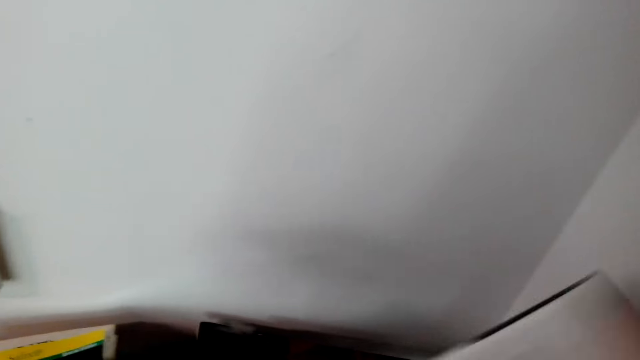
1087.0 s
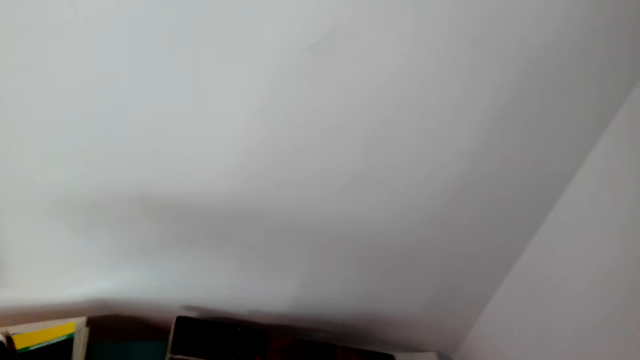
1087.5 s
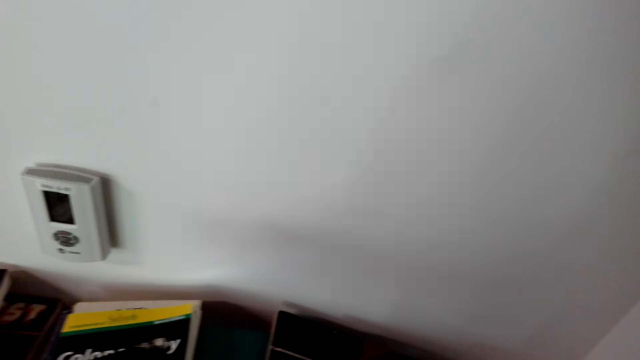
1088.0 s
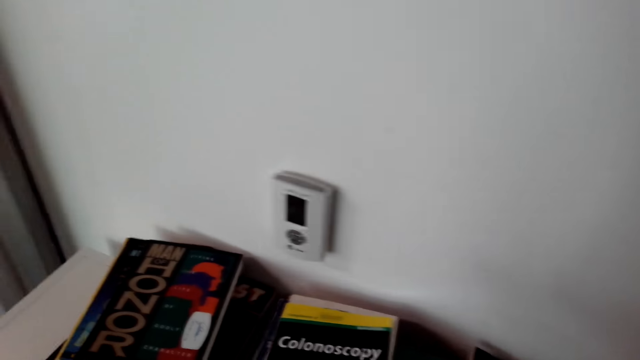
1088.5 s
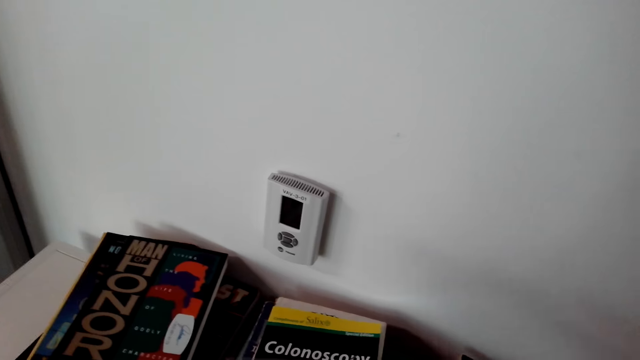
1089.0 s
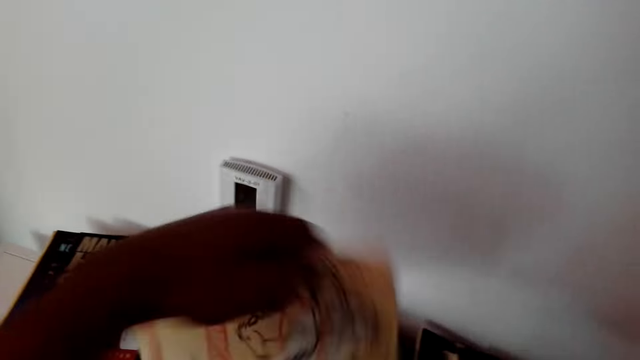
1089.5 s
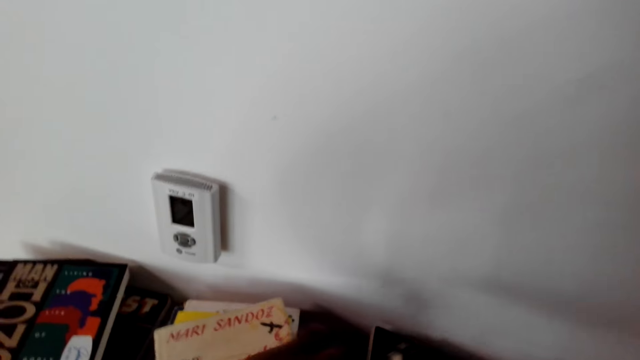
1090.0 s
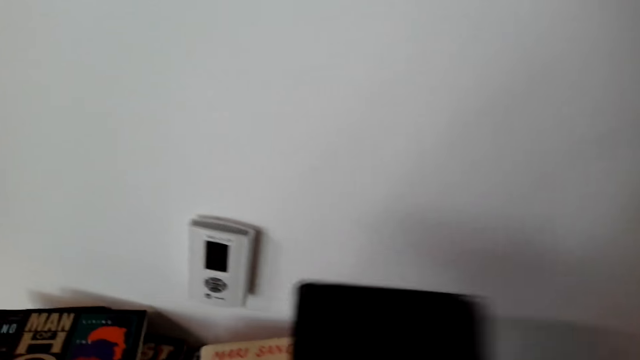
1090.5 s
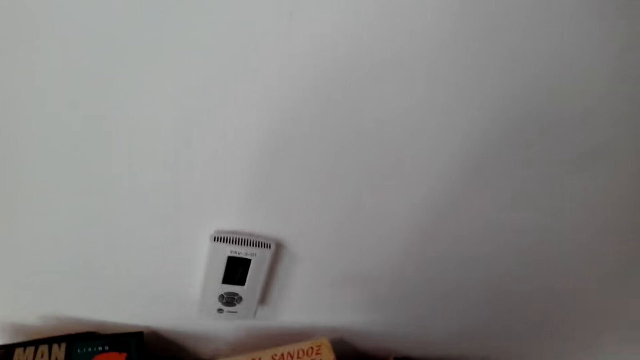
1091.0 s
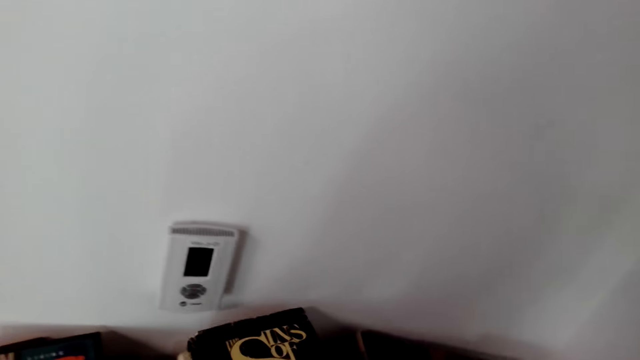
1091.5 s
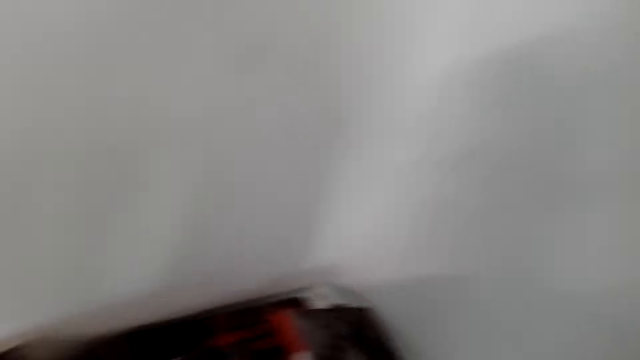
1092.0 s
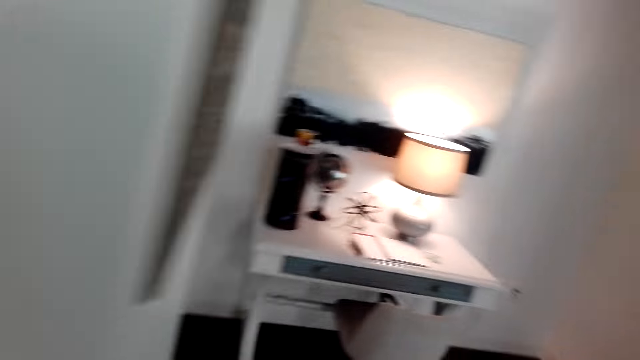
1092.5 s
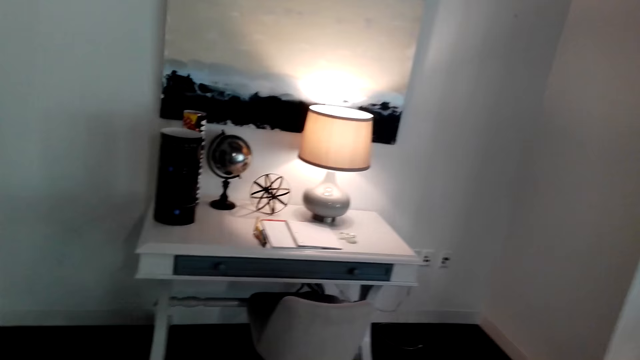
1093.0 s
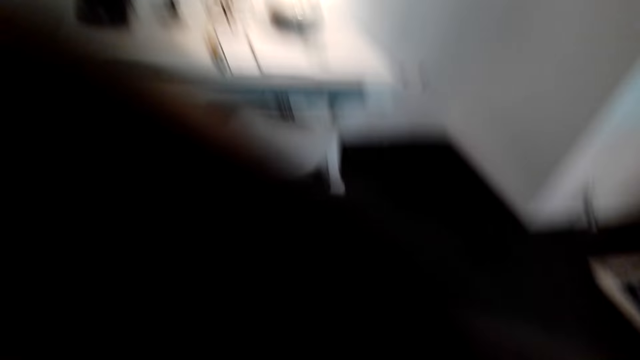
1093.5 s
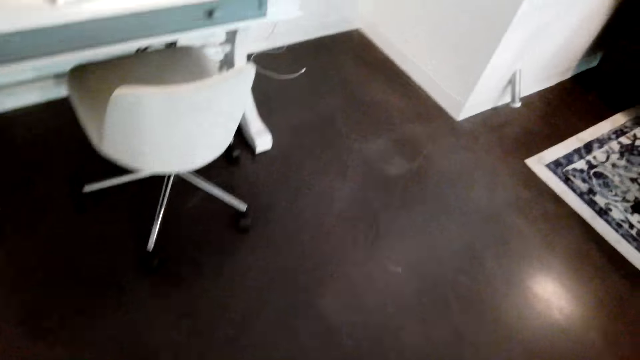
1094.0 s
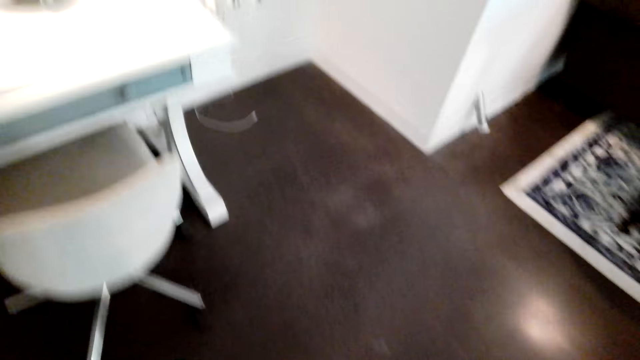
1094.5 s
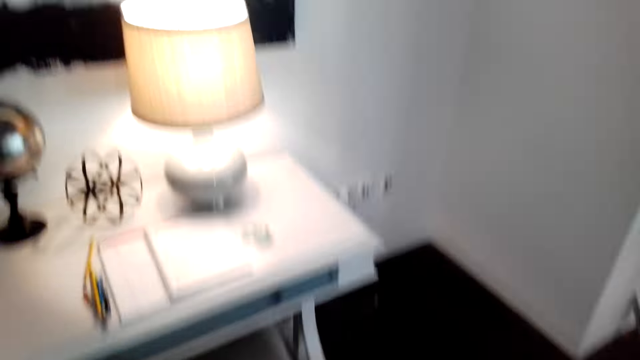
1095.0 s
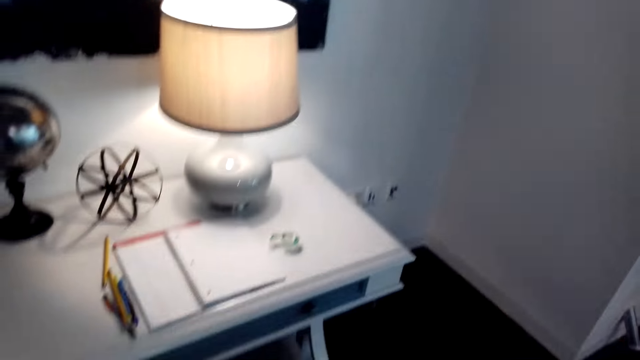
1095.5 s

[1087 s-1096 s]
The camera wearer arranges the books on the shelf. They walk towards the study area.

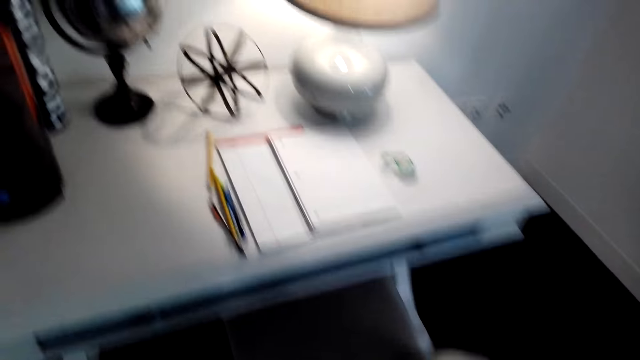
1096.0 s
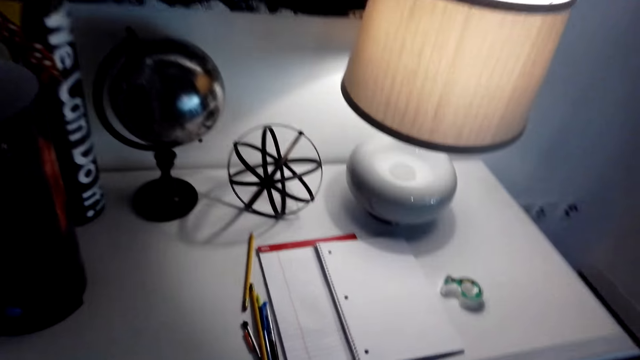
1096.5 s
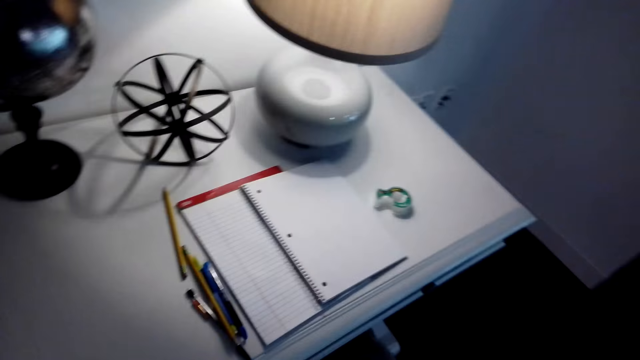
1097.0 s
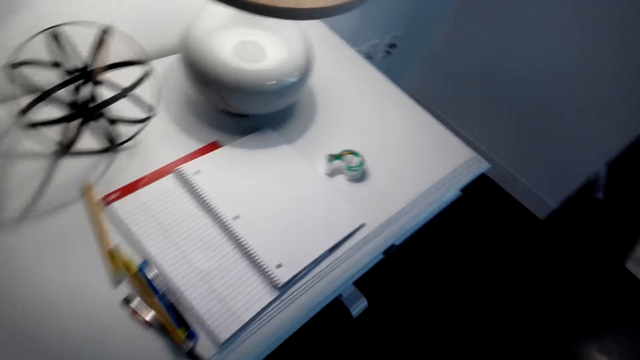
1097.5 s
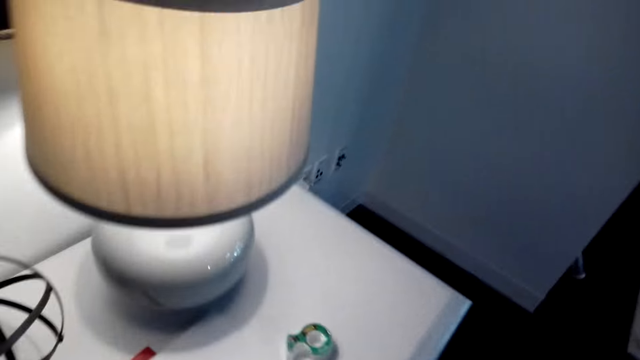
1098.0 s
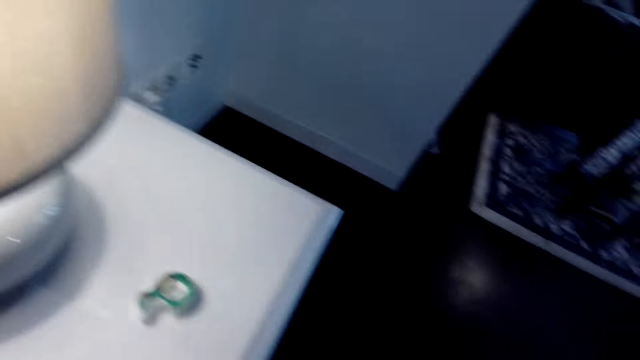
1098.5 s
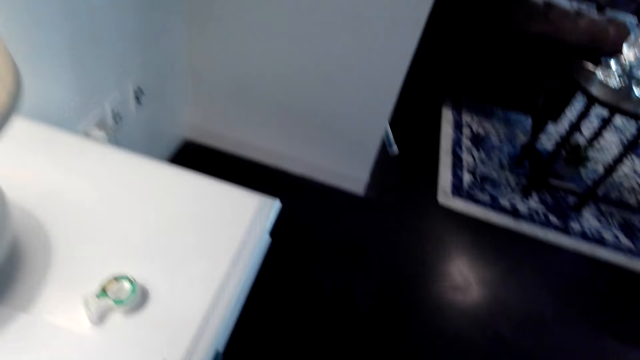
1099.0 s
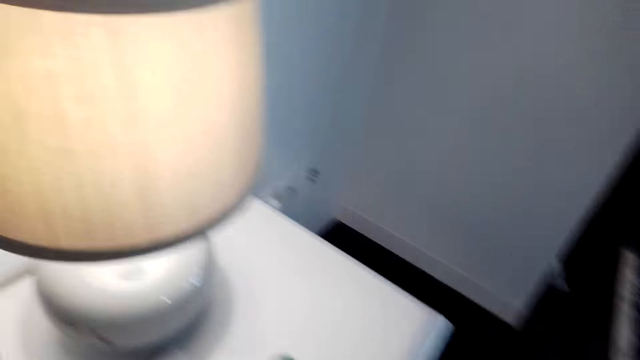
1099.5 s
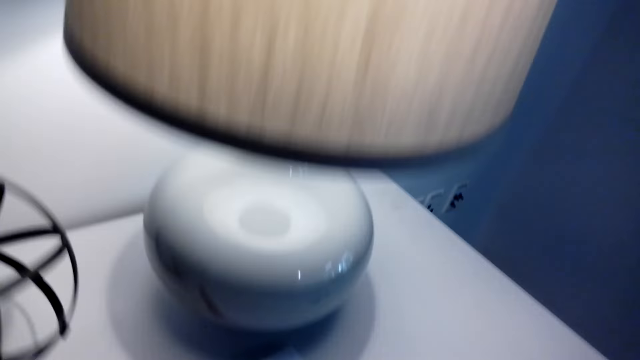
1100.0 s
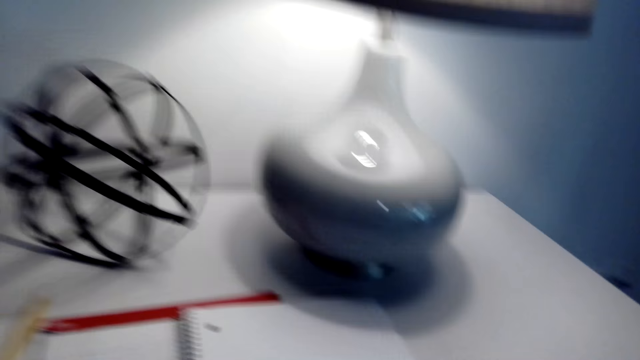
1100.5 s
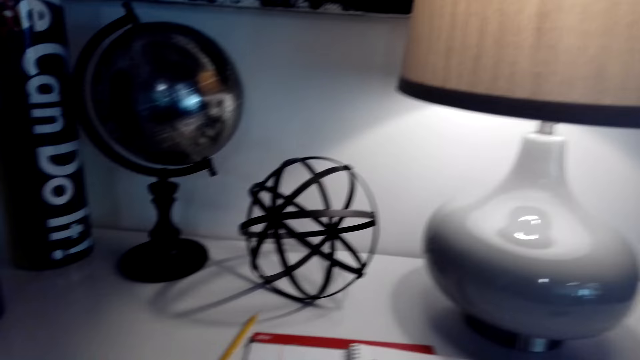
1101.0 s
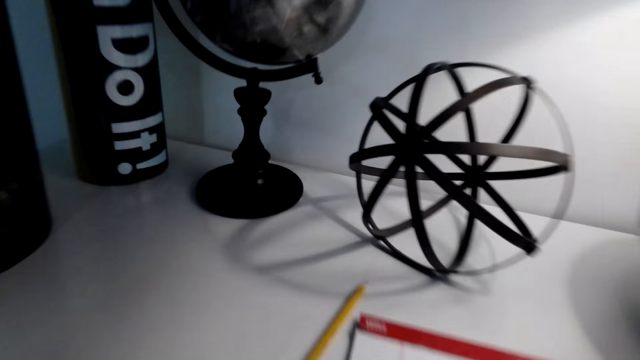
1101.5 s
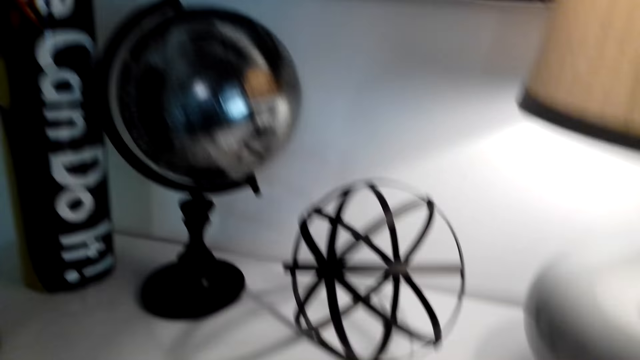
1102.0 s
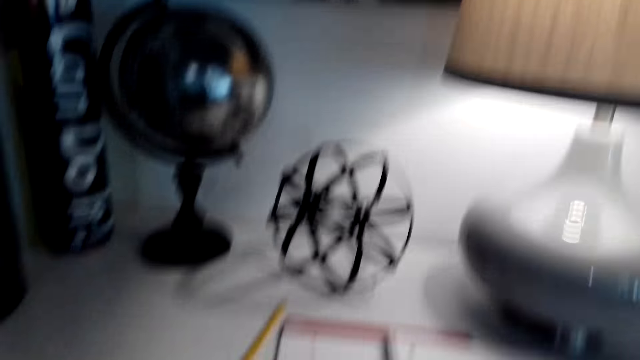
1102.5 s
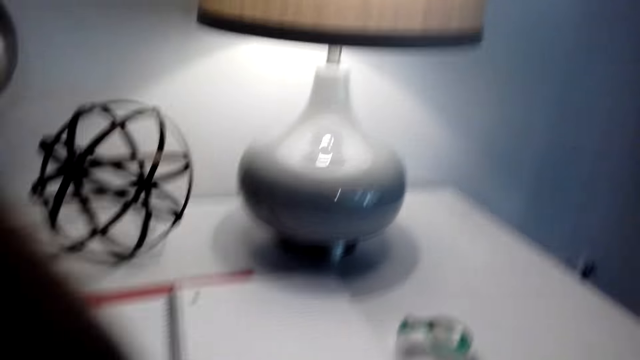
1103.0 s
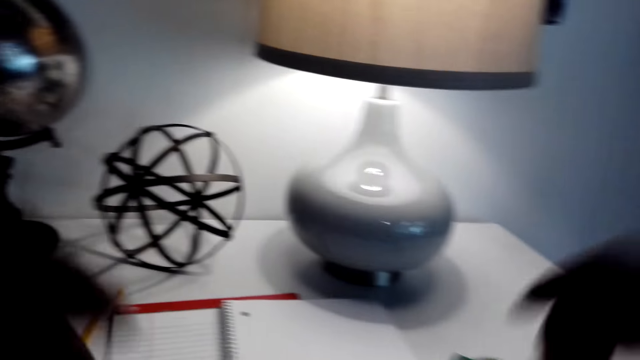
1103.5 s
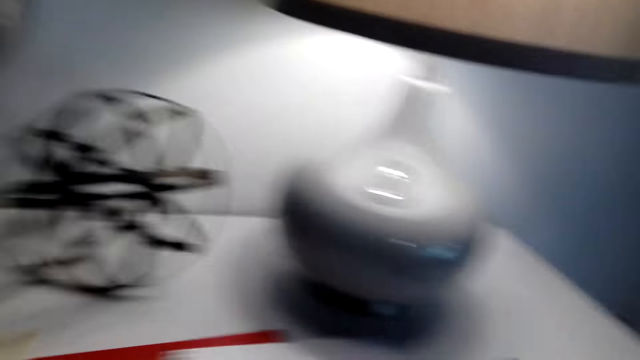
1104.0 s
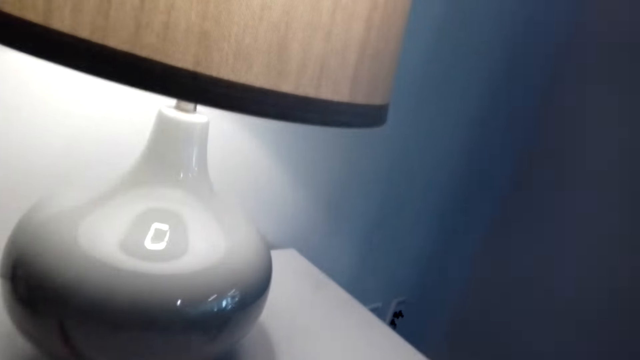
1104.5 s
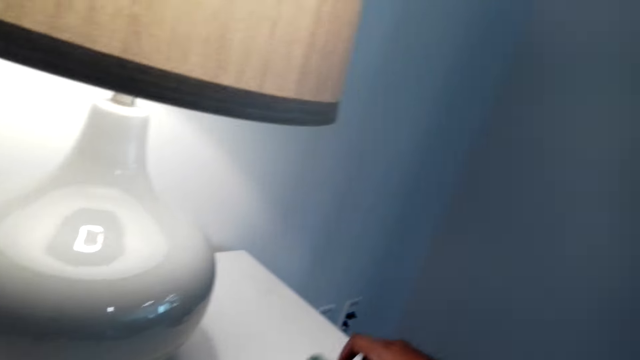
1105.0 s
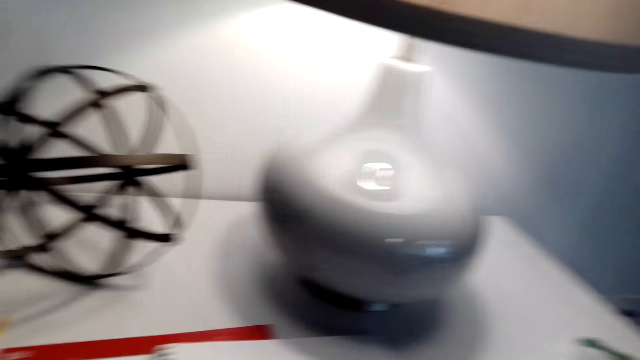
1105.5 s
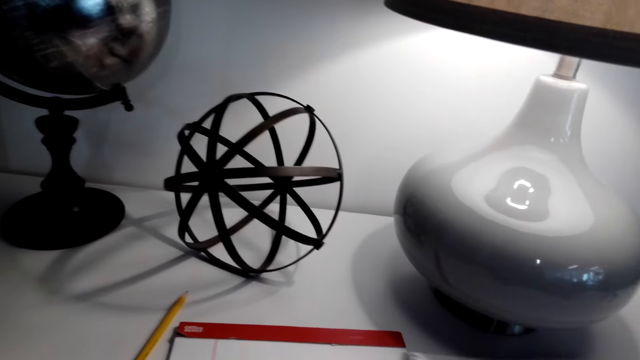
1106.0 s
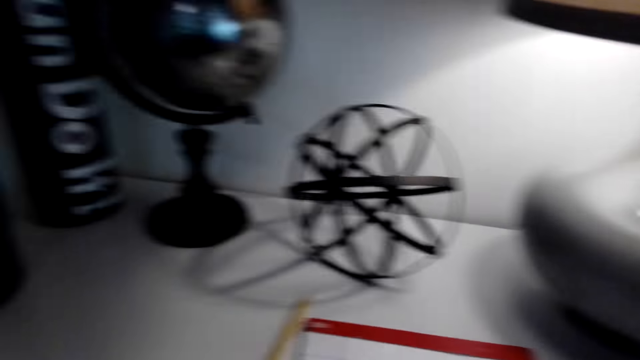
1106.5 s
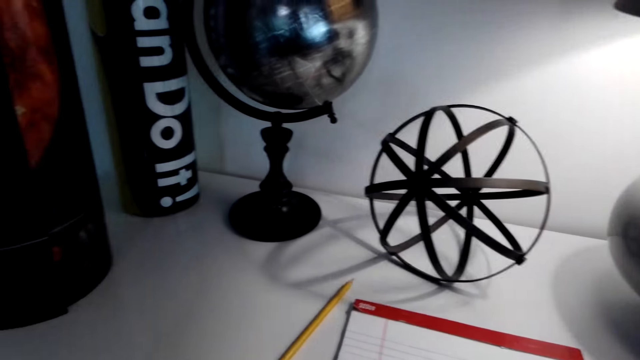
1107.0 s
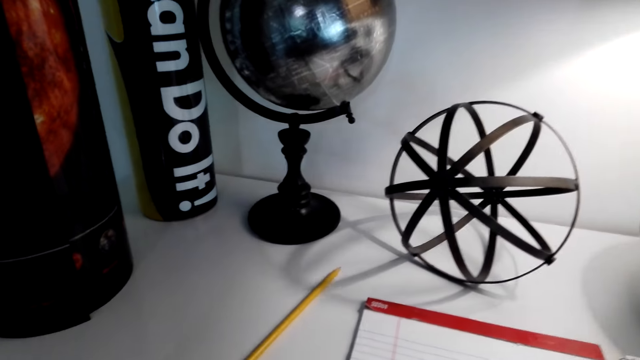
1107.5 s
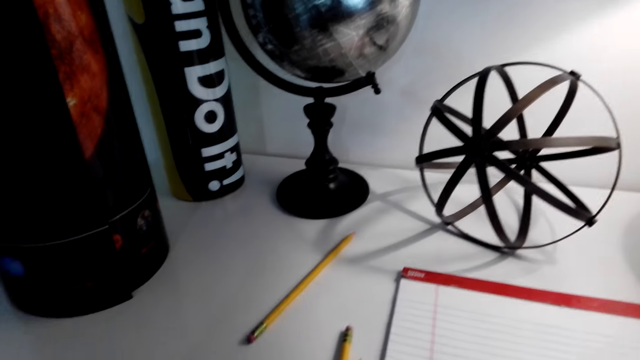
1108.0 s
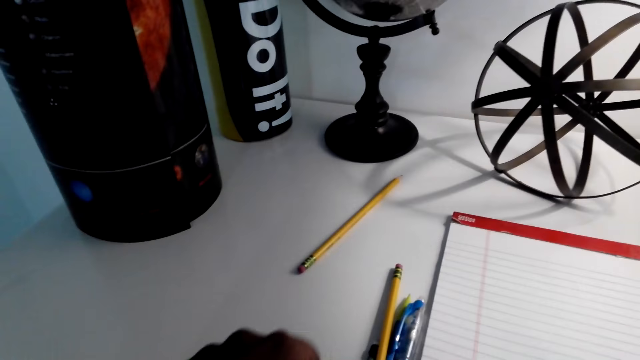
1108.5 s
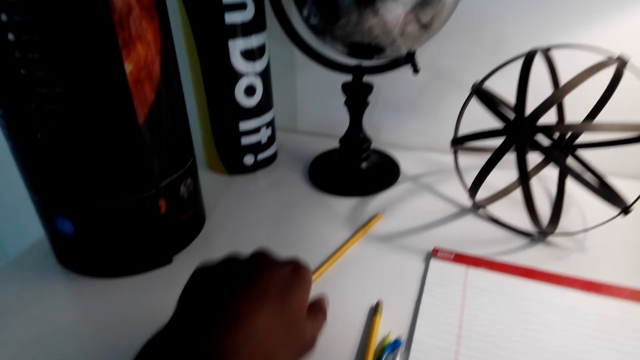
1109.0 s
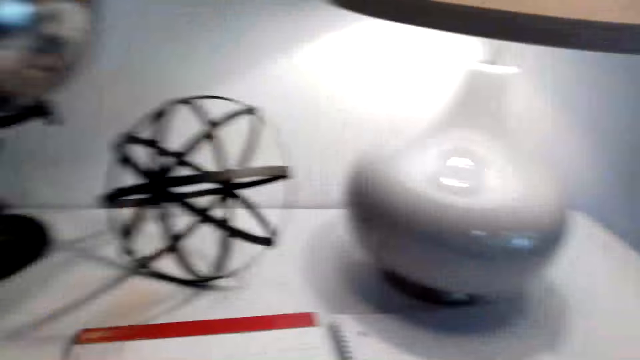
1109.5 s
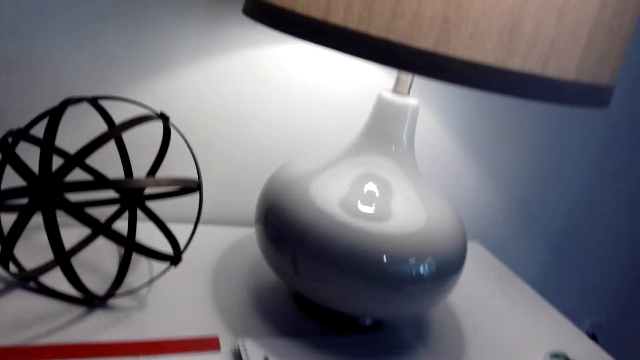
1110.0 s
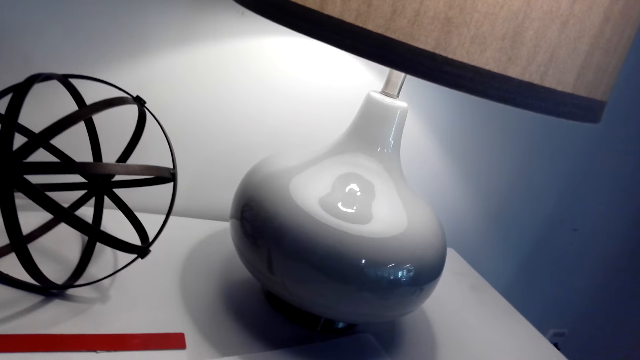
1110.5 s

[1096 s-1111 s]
The camera wearer drags a chair. They sit on the chair. They do something on the table. They move the books and the pens on the table. They pick up a pencil on the table.
